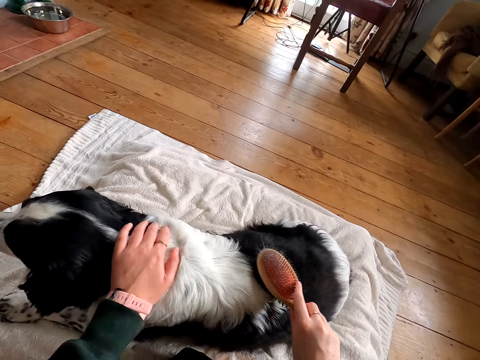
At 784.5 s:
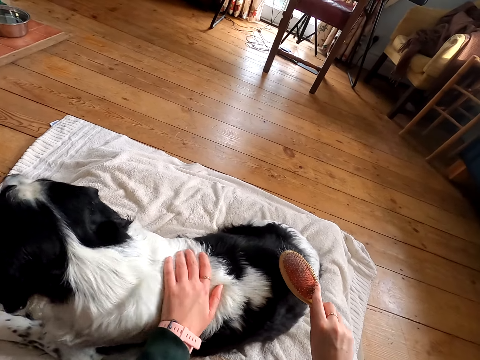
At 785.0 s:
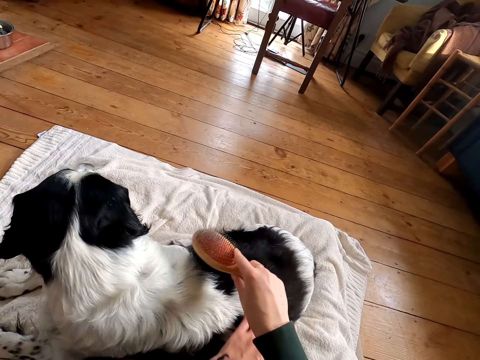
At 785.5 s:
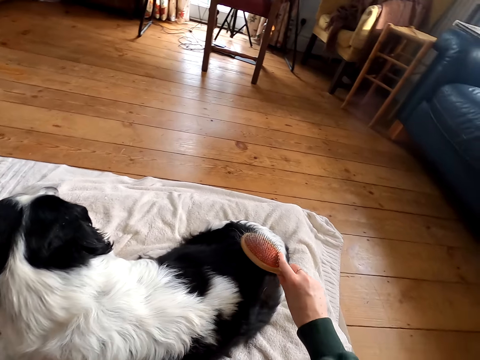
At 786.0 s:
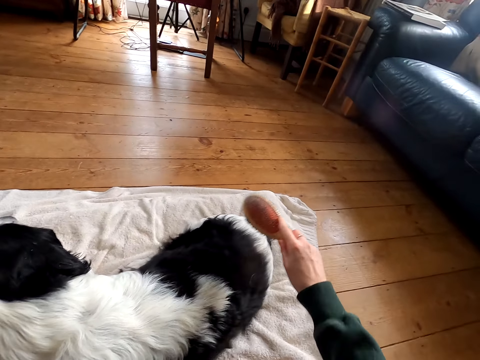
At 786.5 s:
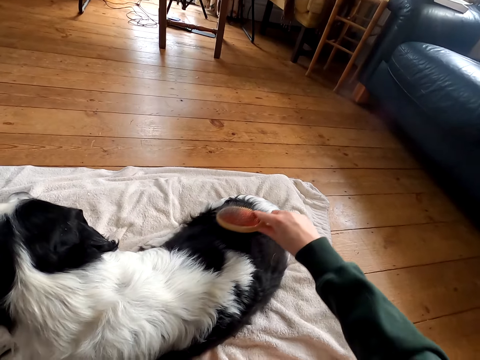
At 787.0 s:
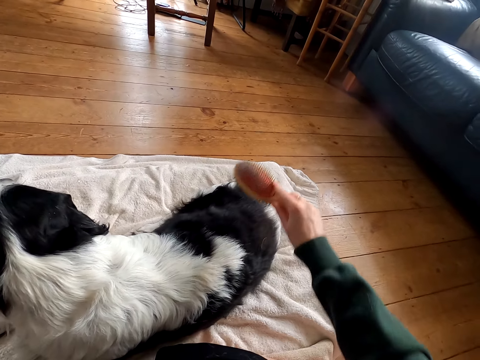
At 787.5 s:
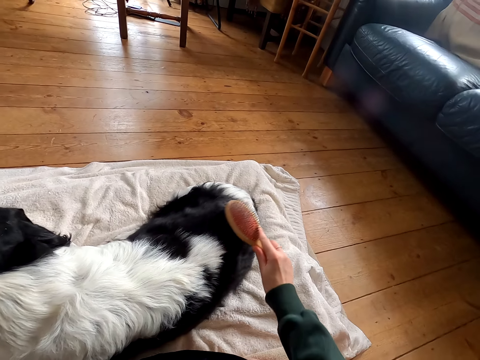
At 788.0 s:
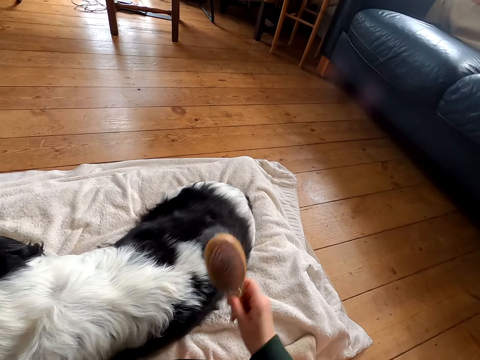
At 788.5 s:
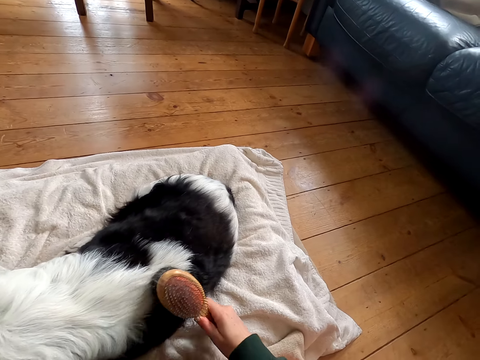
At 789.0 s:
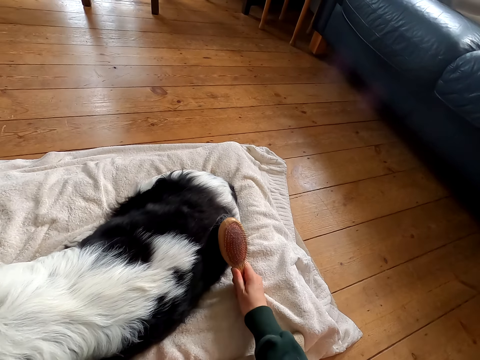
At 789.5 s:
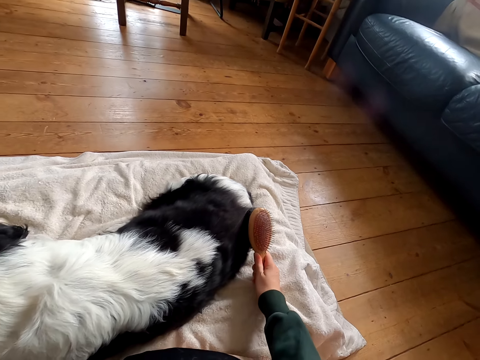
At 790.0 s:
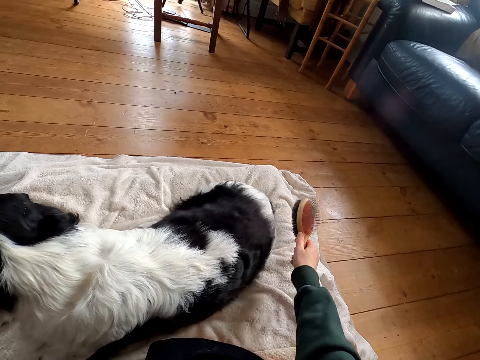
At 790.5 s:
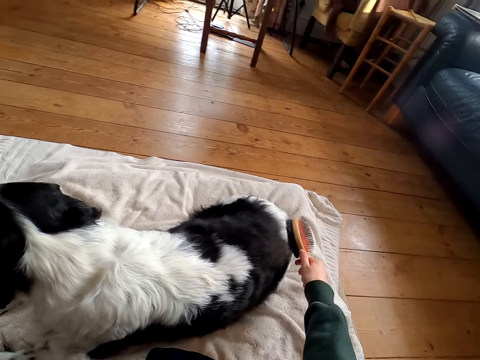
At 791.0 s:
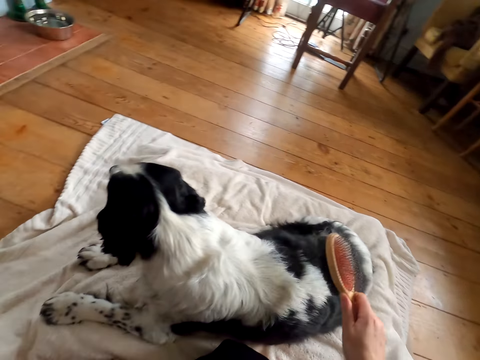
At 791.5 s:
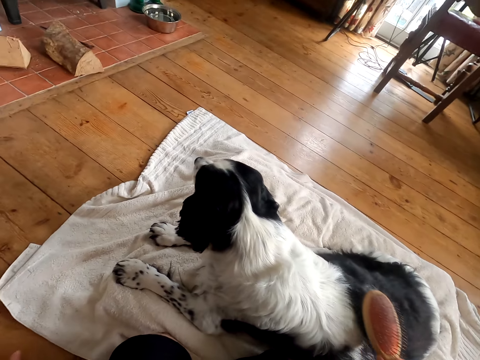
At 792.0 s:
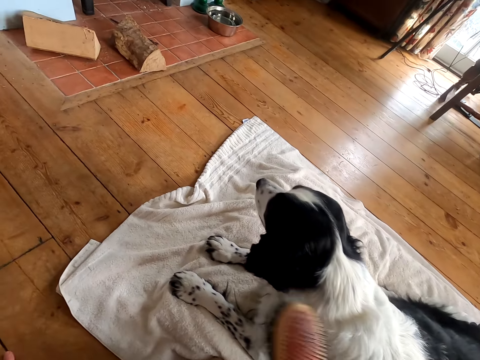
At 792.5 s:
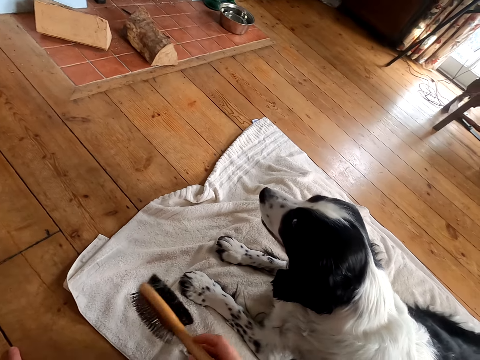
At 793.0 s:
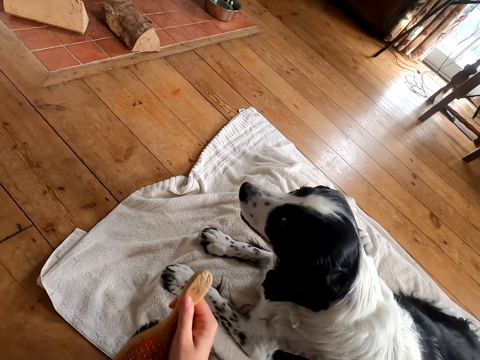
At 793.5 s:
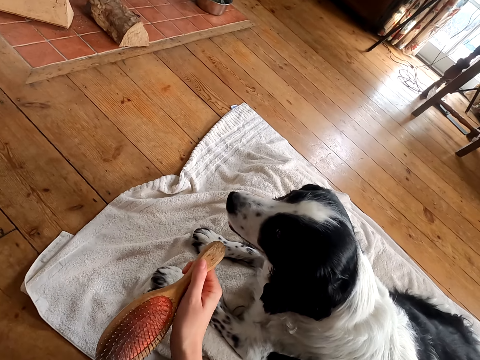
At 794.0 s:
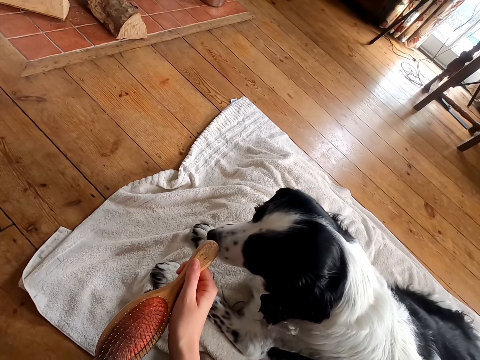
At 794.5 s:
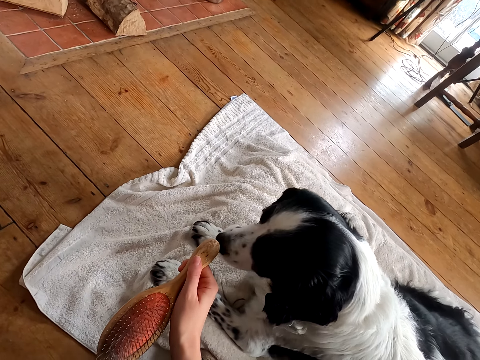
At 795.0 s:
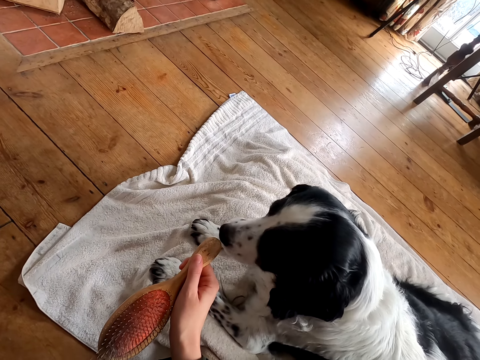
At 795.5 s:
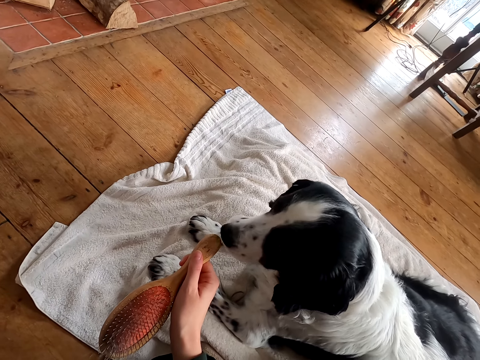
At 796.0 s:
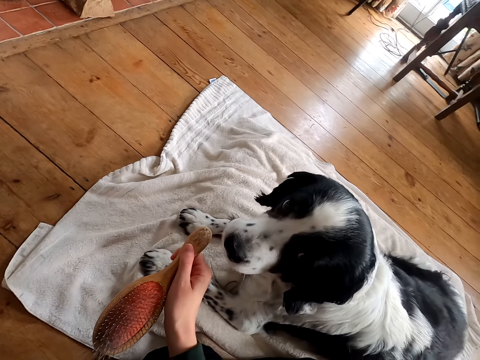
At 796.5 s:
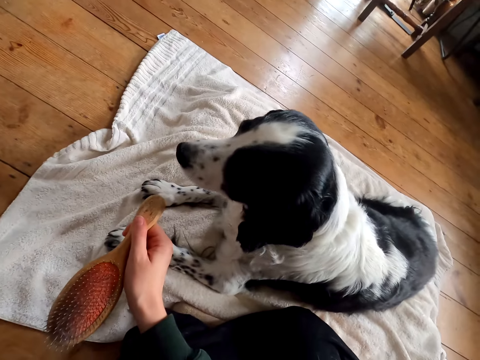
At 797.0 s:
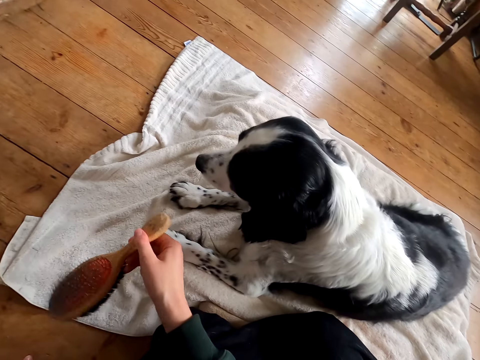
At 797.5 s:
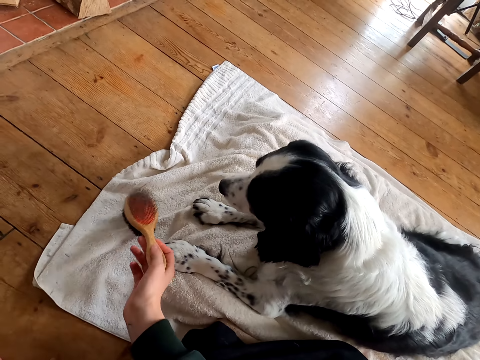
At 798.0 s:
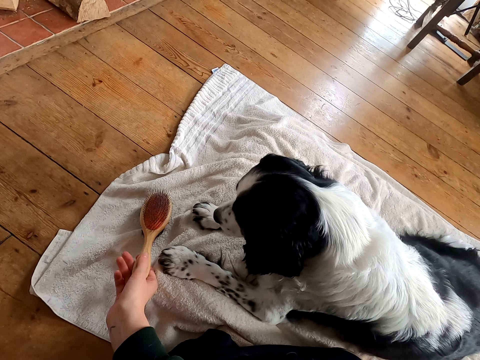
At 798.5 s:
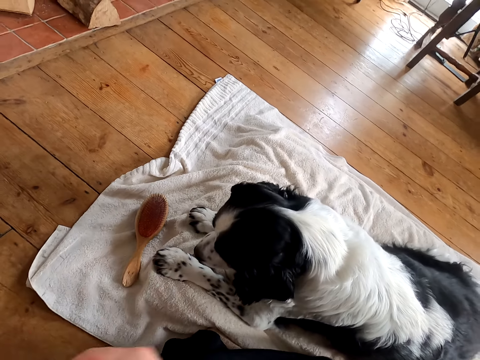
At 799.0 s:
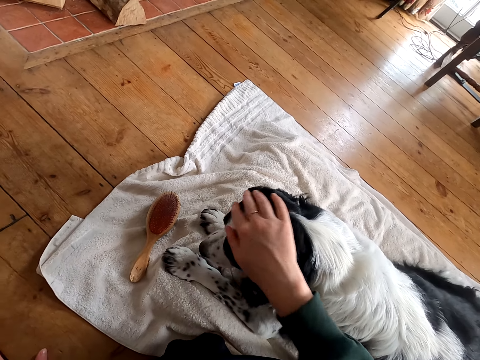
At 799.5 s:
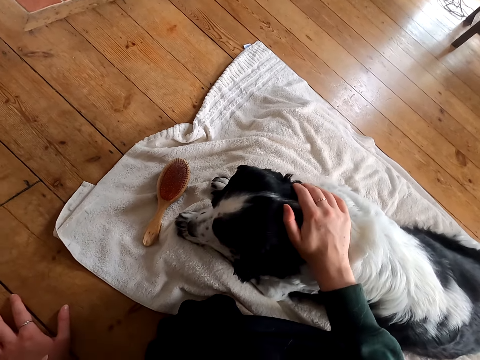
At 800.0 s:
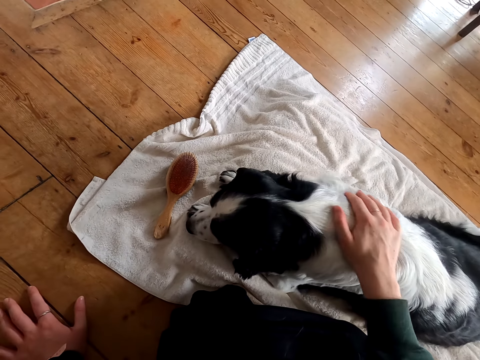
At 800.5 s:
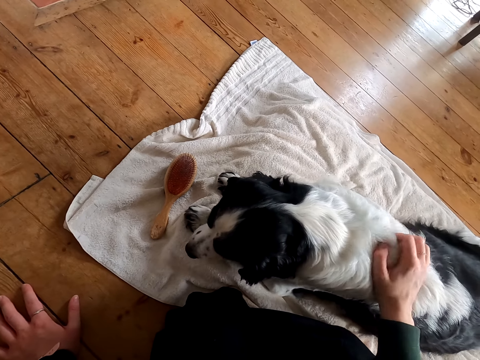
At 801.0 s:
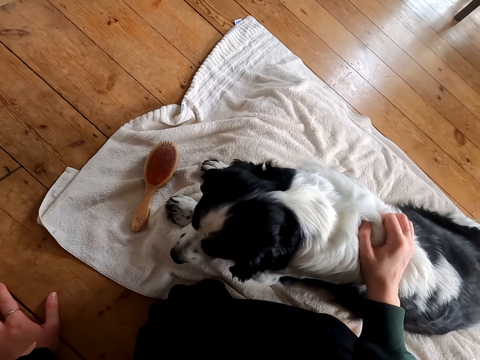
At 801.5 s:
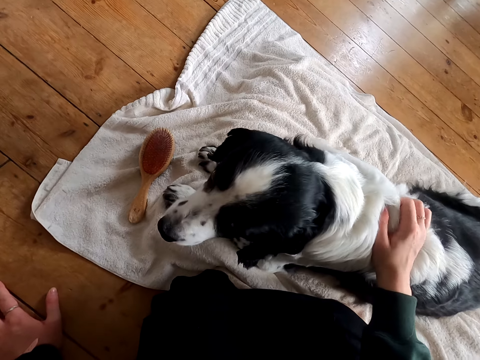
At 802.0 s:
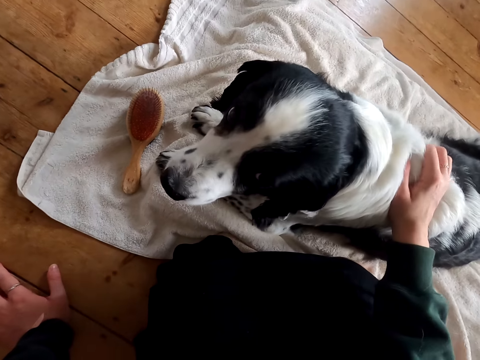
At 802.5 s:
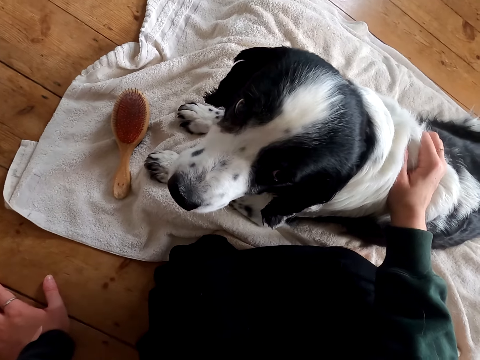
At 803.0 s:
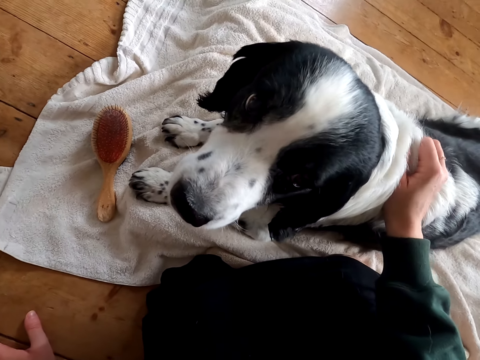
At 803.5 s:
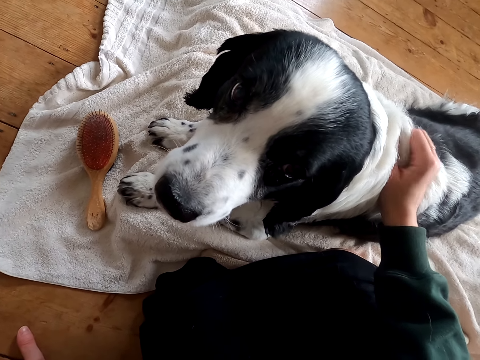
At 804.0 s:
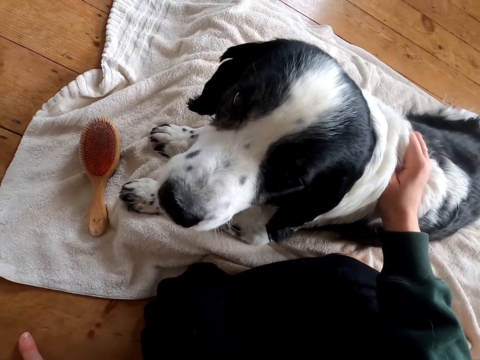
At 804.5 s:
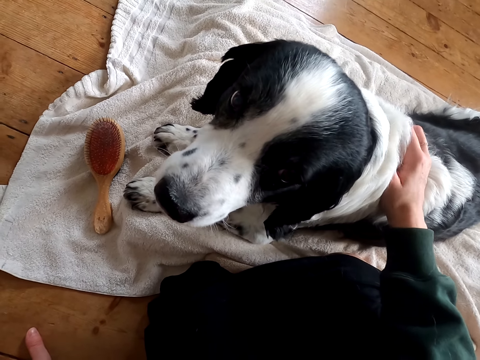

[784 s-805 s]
The camera wearer plays with the dog. They point the comb towards the dog. They place the comb on the floor or mattress. They massage the dog. They touch the dog fur.

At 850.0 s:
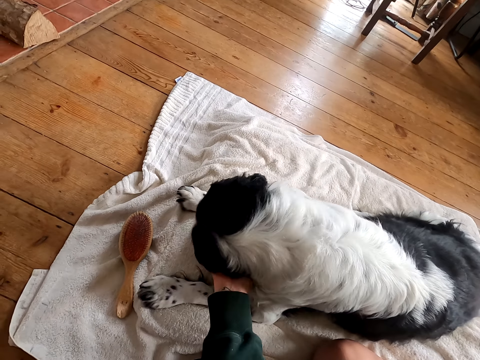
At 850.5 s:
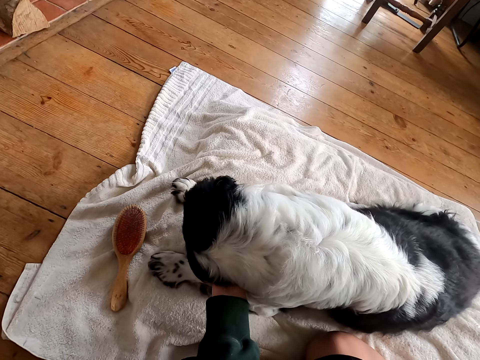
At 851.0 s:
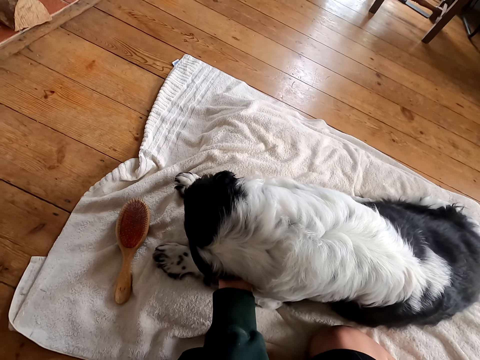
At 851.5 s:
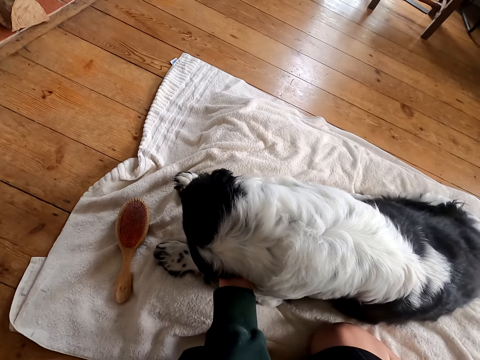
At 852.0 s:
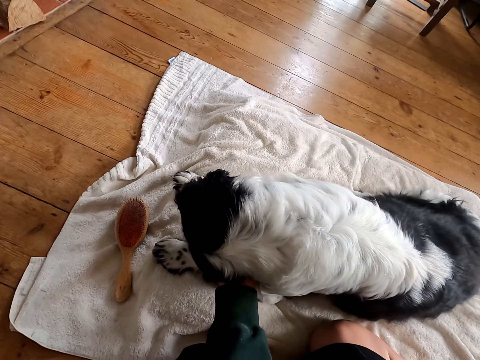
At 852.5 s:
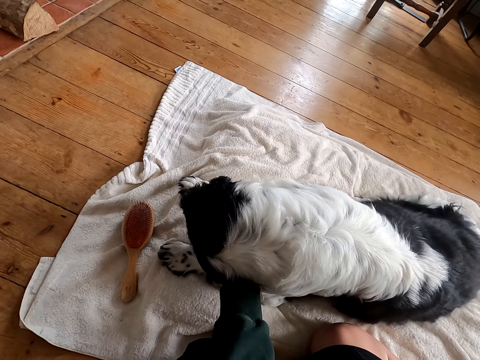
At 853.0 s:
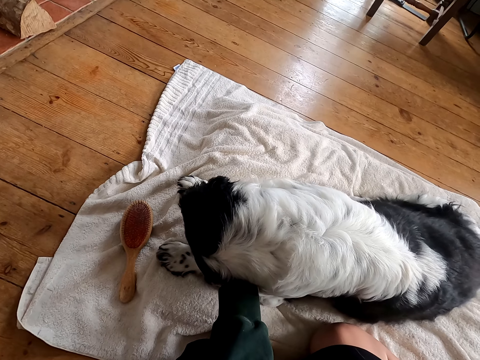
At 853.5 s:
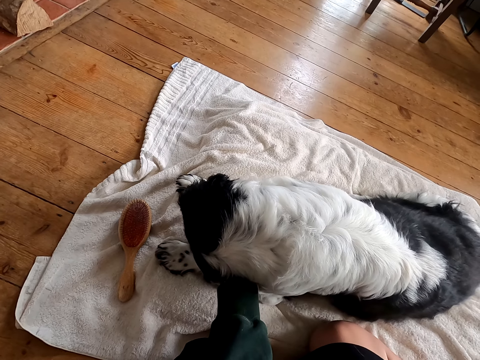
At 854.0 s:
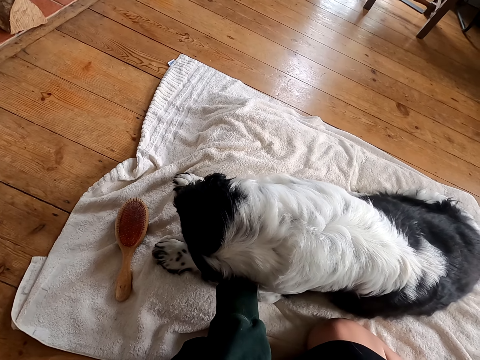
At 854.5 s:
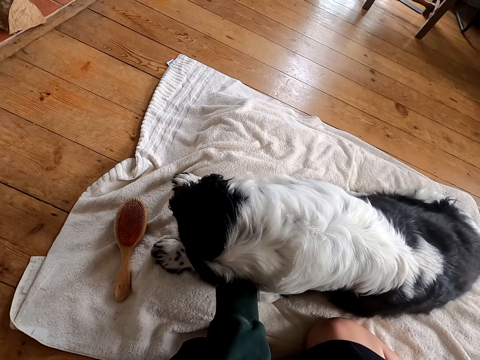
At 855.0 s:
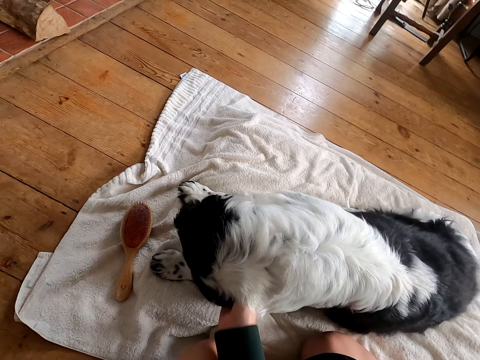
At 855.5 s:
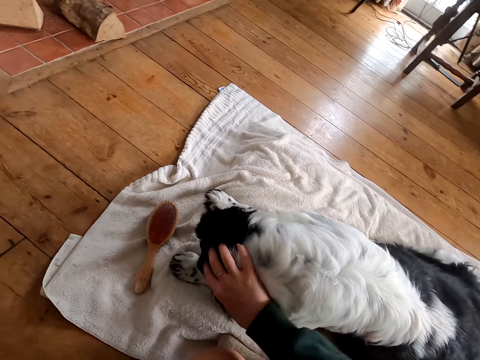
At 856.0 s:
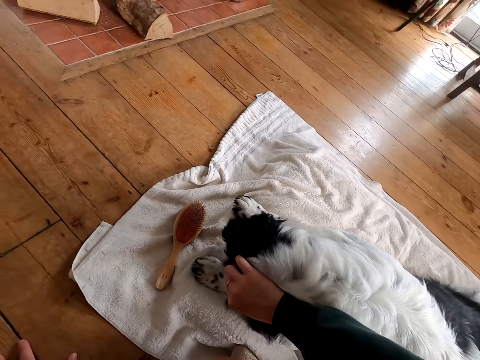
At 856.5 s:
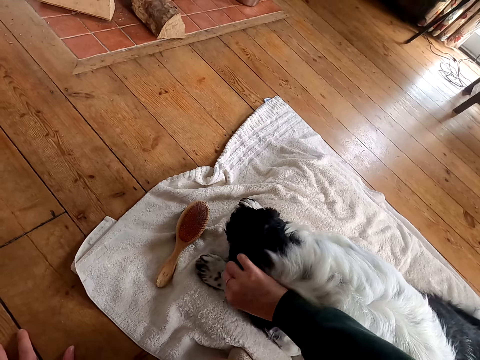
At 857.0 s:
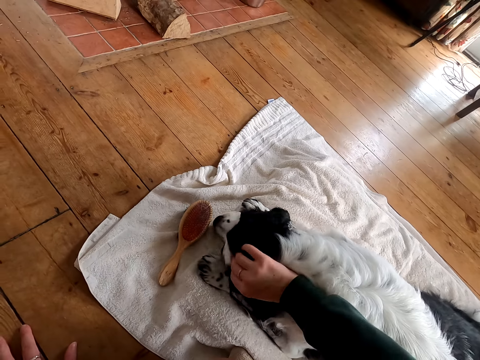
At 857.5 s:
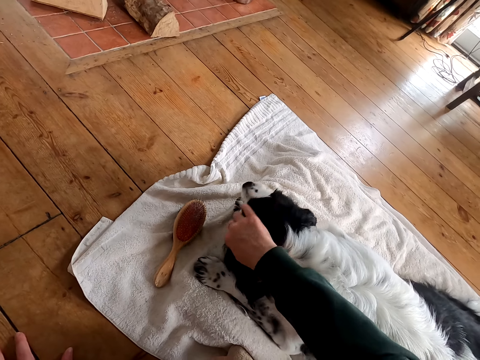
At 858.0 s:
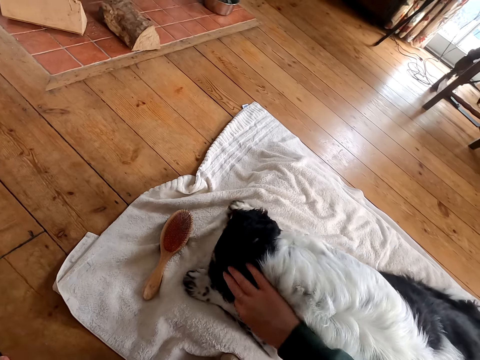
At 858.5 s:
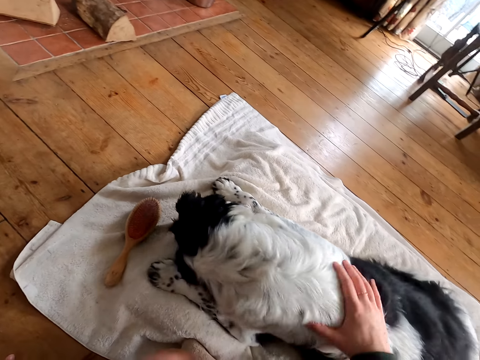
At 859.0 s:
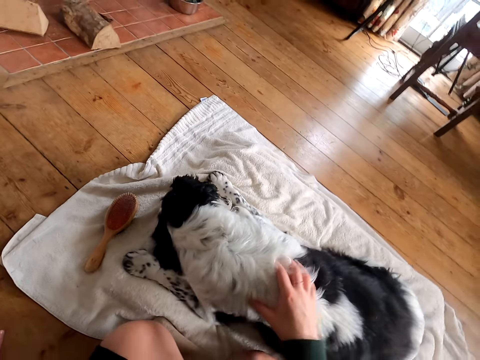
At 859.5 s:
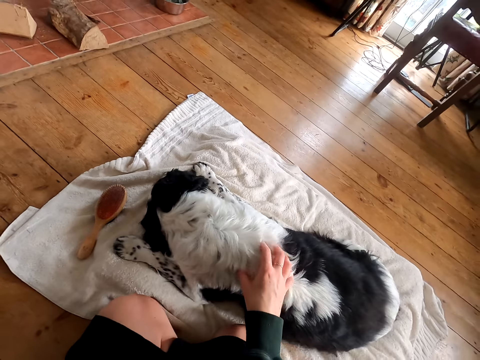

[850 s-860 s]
The camera wearer massages the dog.
